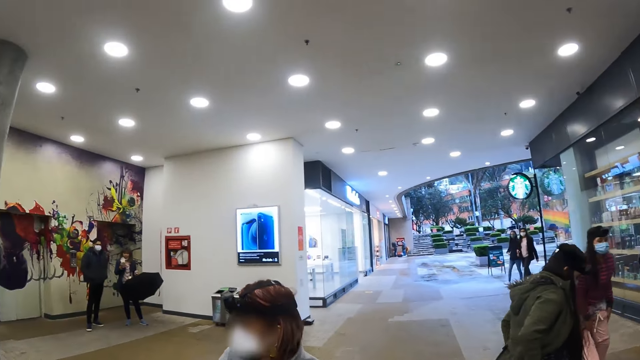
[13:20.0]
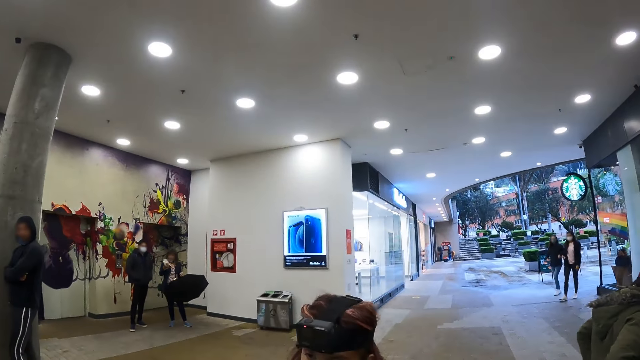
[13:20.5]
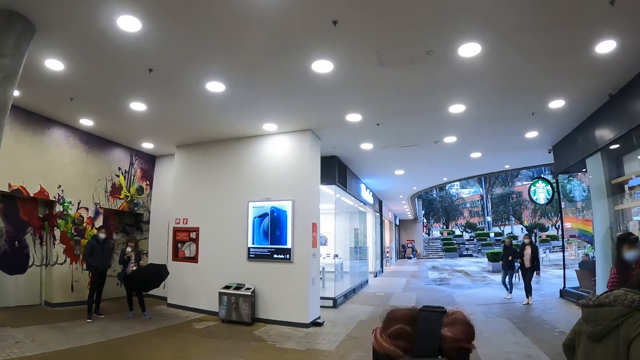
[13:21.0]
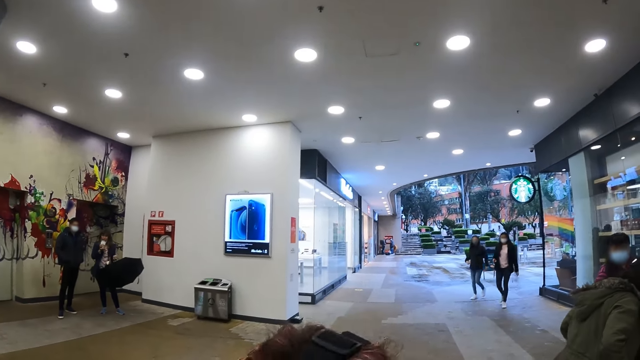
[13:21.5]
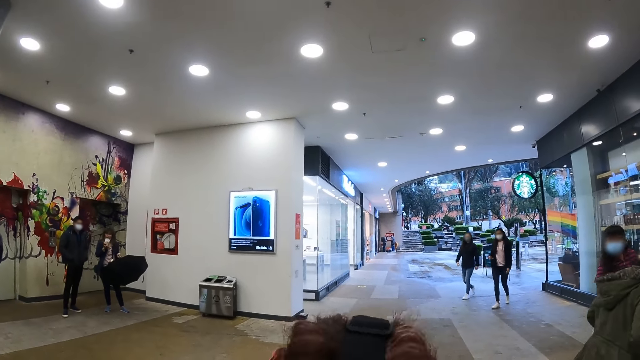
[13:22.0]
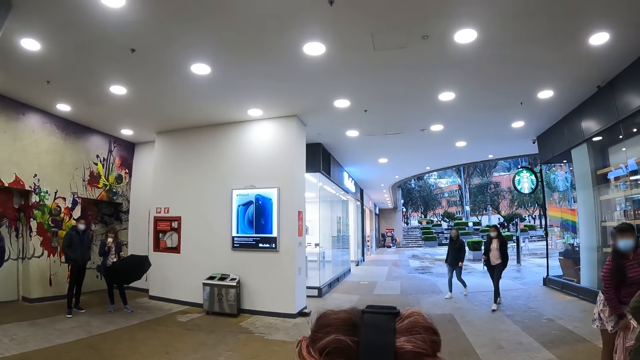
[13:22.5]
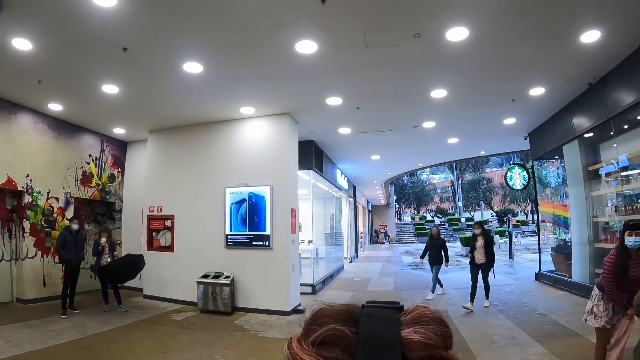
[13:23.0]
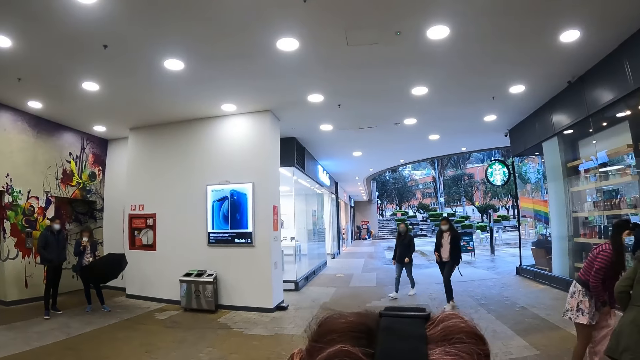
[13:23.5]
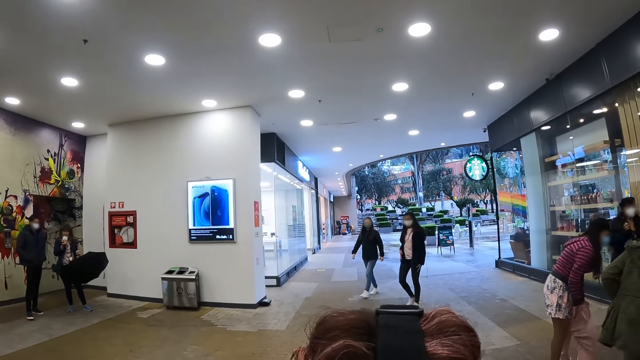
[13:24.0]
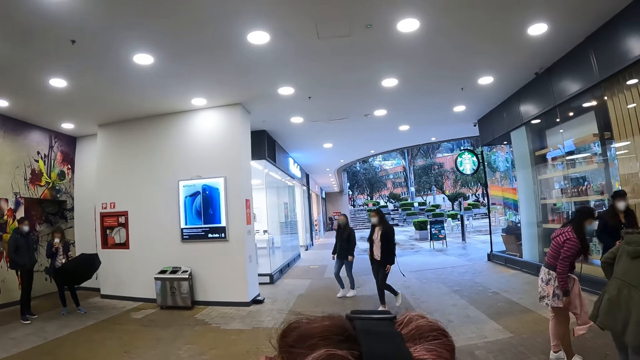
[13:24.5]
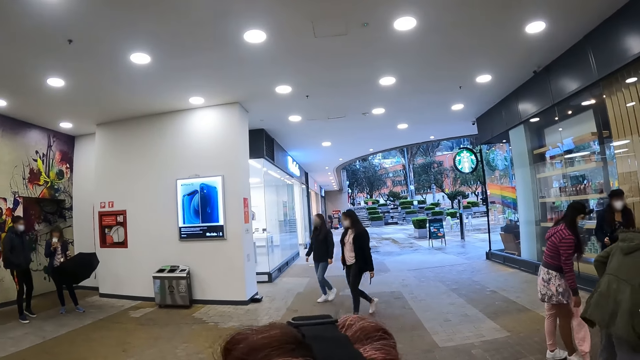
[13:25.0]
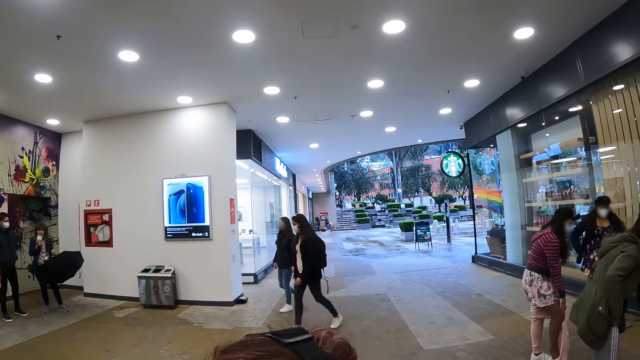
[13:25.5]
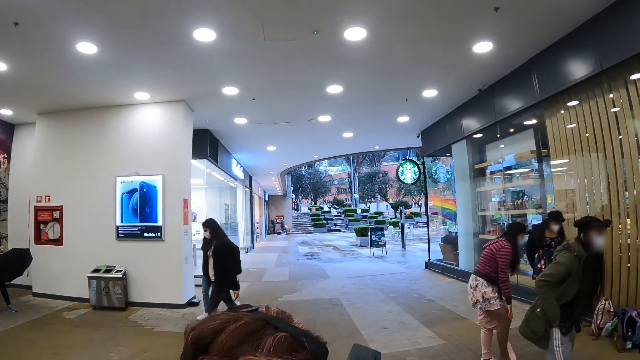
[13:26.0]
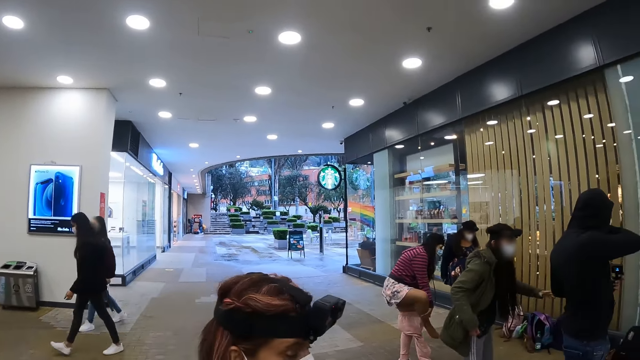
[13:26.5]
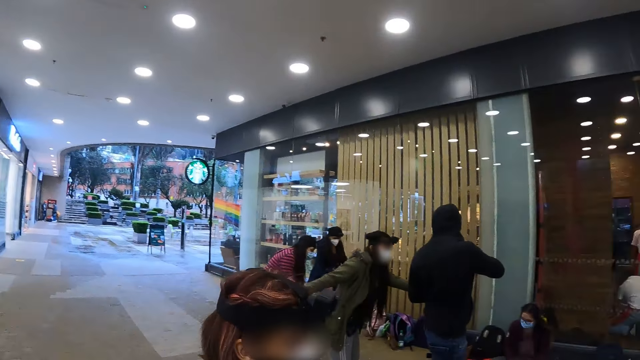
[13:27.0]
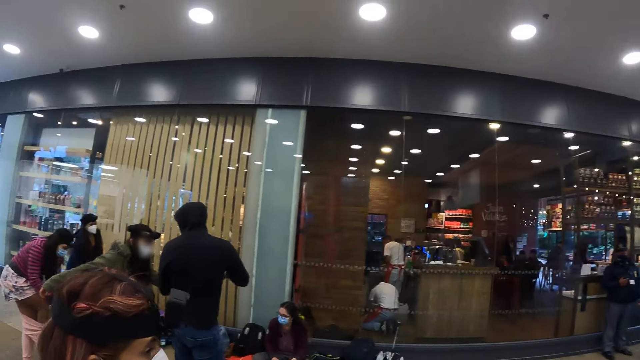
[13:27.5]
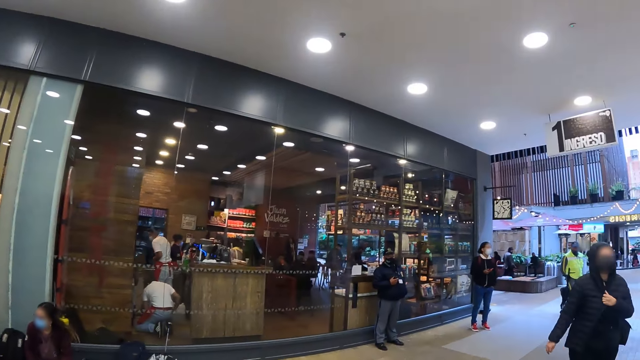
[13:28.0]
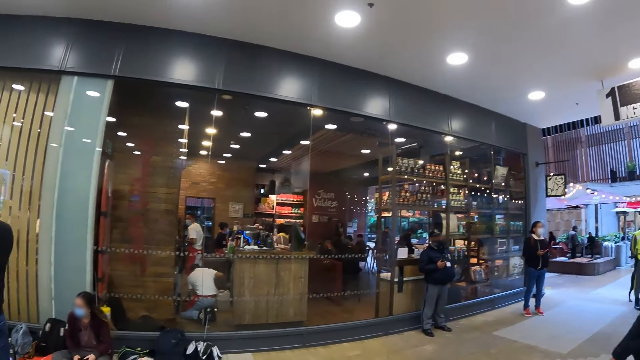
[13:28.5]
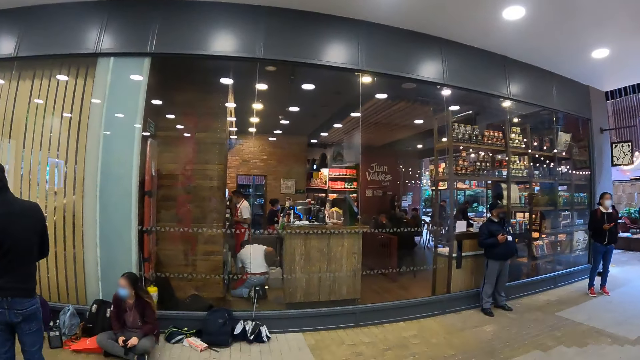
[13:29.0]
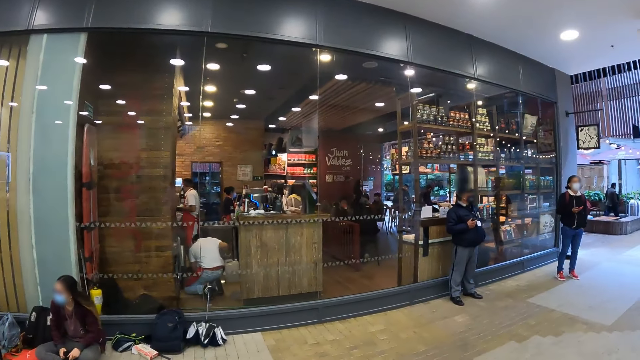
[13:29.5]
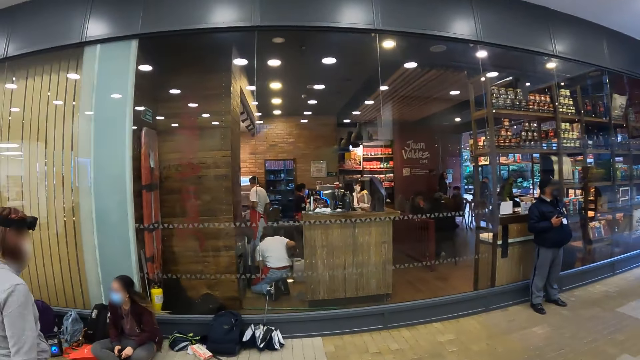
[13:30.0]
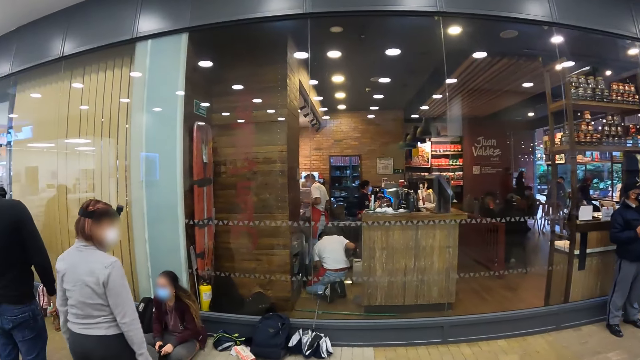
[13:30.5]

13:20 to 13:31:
A person works out. The camera wearer looks around. The person walks around. The camera wearer looks around.

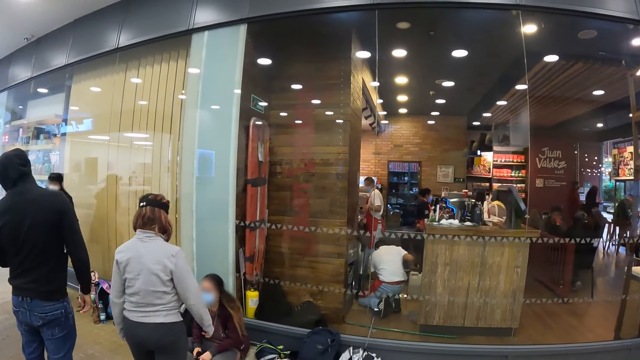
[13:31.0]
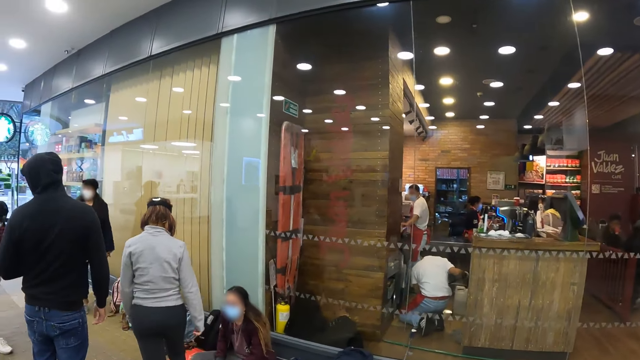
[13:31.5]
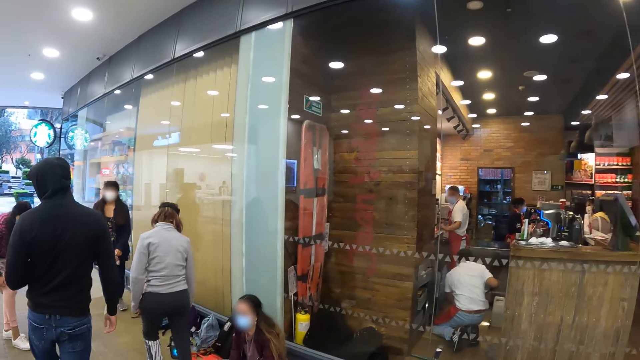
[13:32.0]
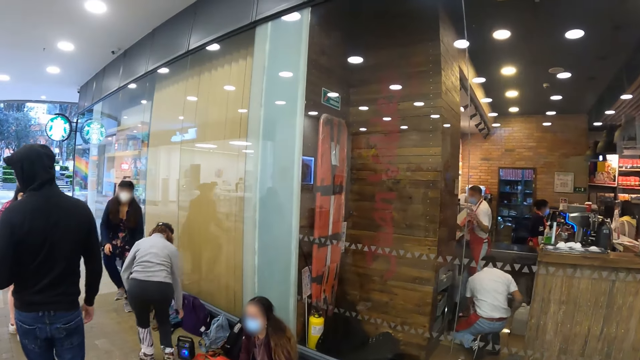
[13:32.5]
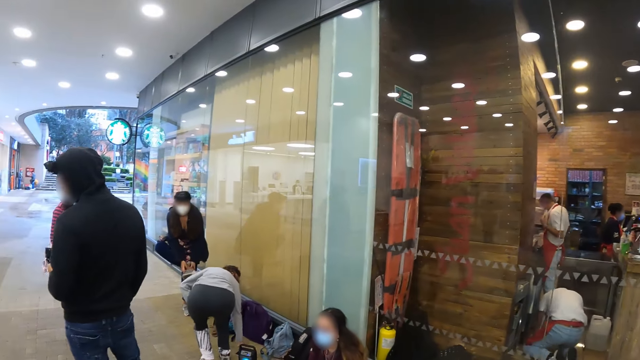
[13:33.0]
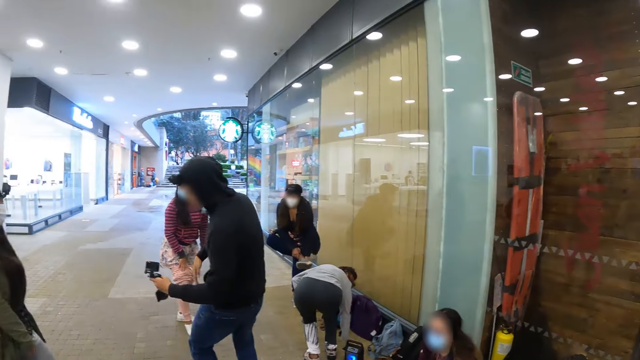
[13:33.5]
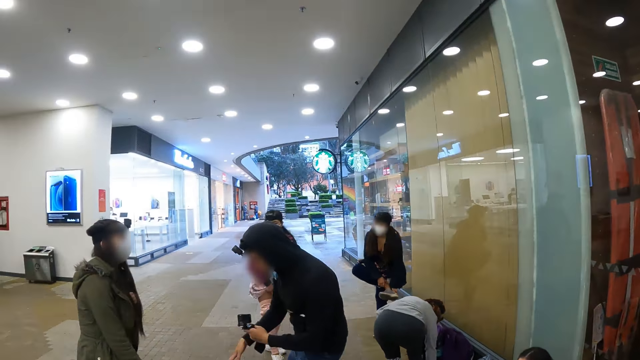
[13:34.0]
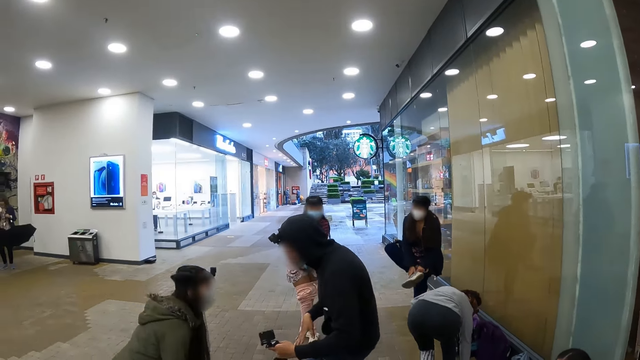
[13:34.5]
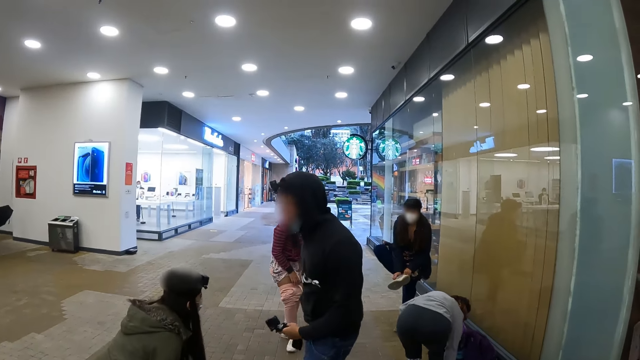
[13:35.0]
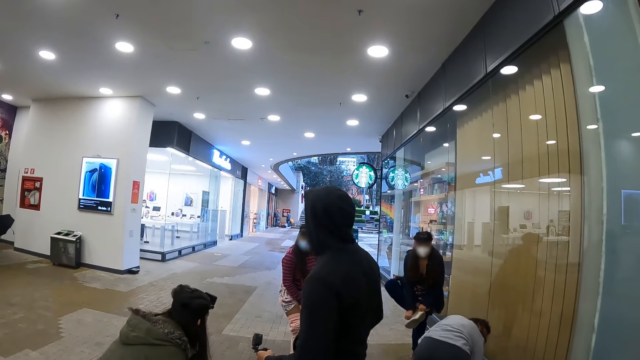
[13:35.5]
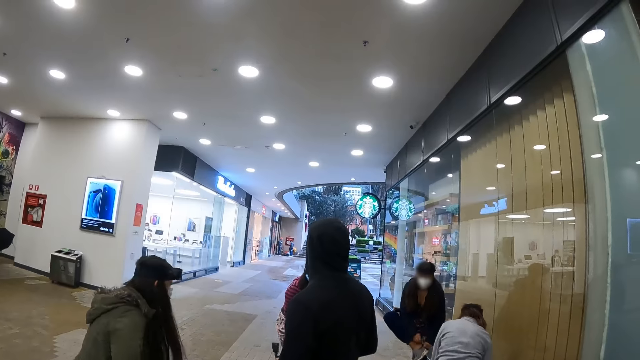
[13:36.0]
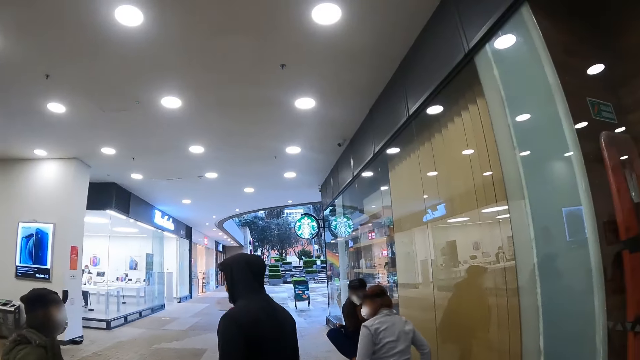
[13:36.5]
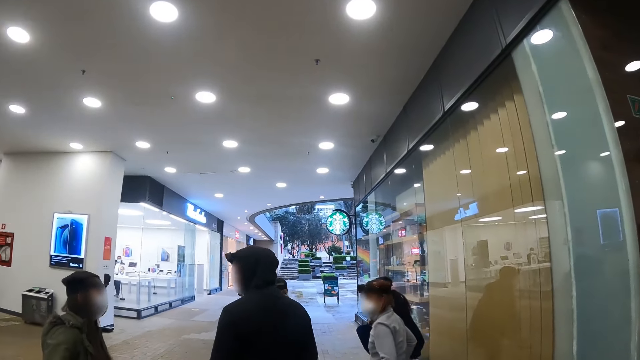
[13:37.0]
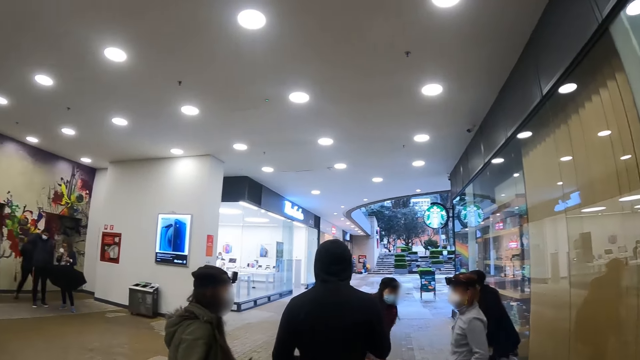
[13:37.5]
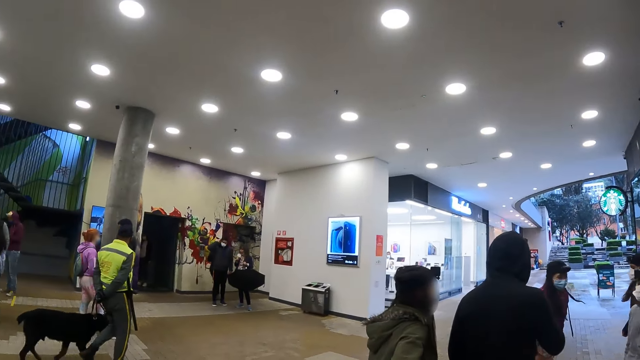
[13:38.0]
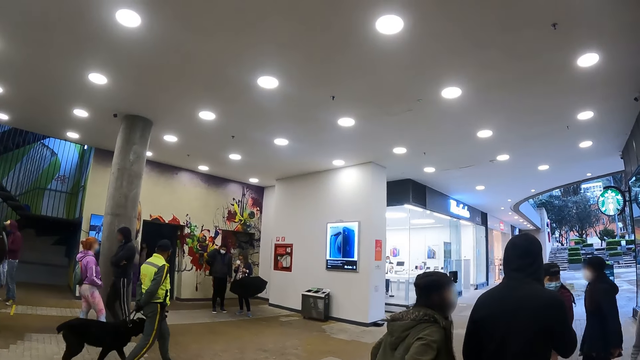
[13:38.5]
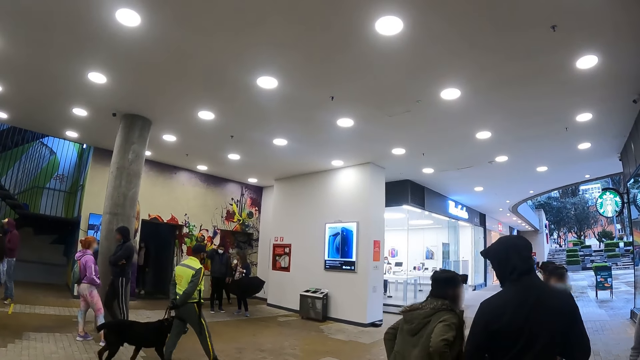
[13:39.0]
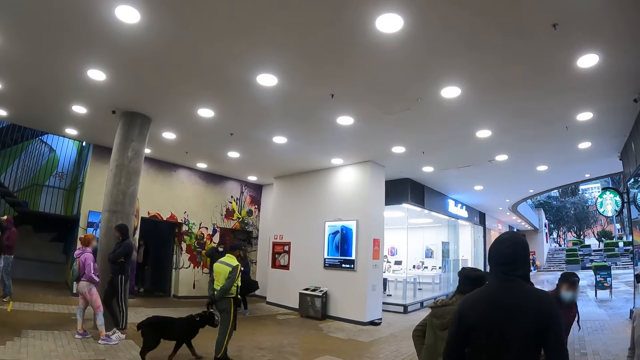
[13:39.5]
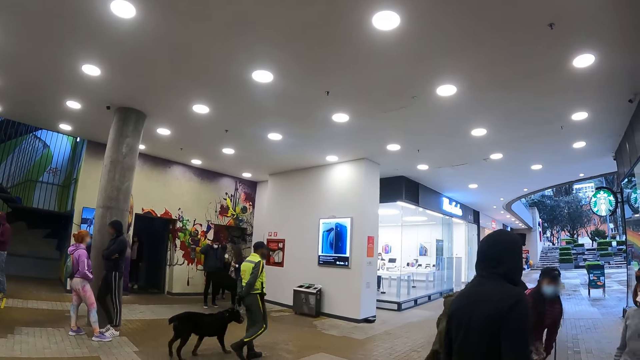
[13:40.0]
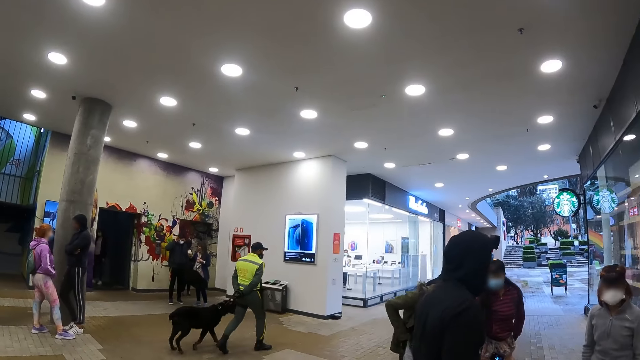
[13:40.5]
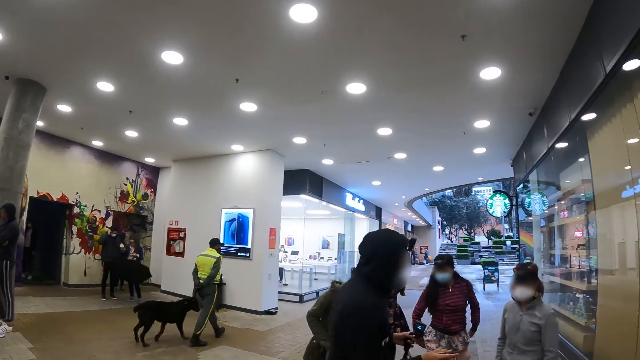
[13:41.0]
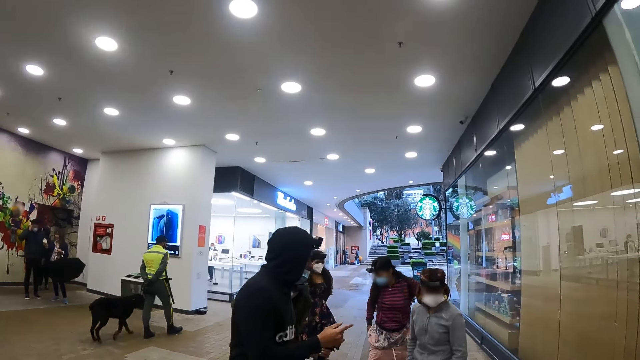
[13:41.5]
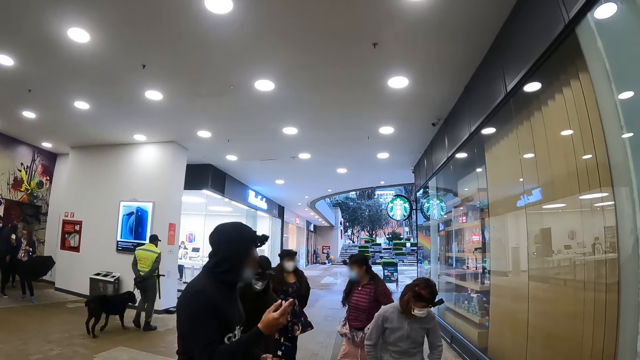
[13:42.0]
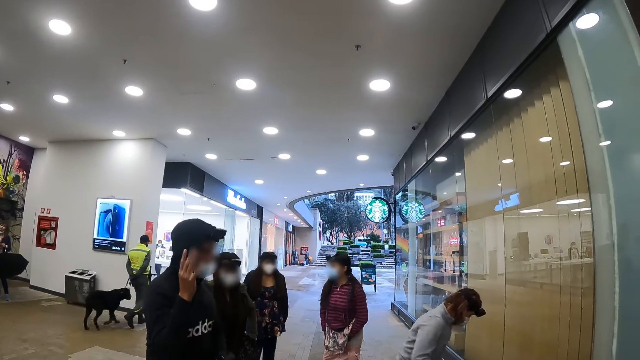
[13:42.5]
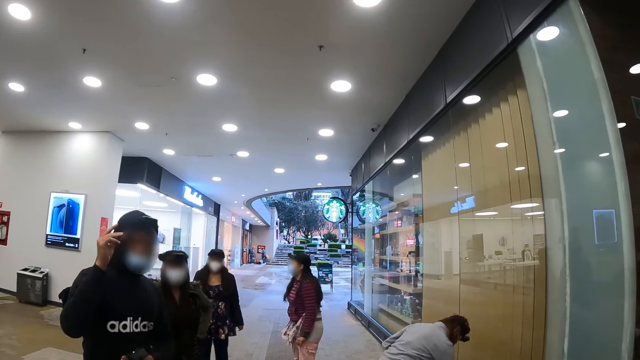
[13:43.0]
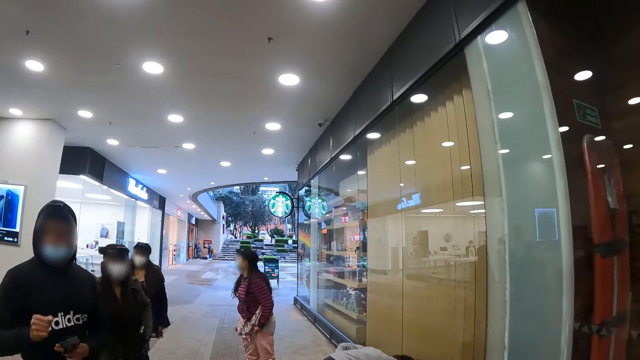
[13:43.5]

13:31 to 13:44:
A person bends. The camera wearer looks around. Another person gestures at a third person. The third person squats. The second person looks around. Another person puts on shoes. The first person stands up. The third person stands up. The camera wearer looks around. The second person gestures.
